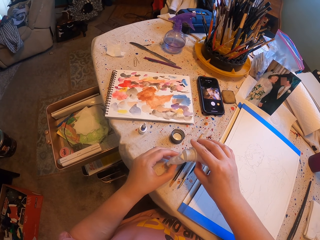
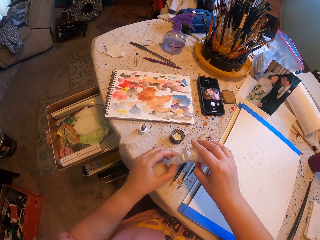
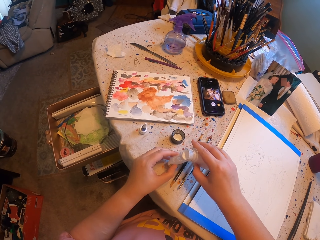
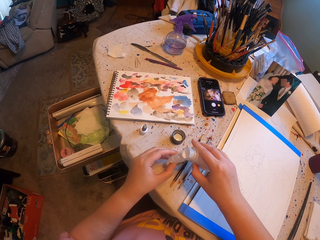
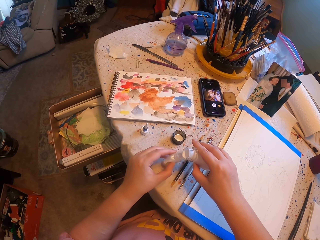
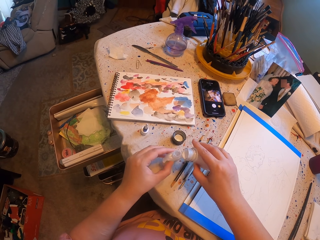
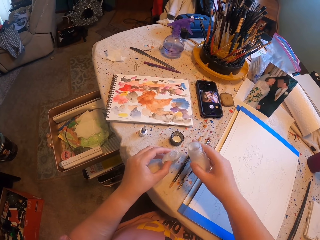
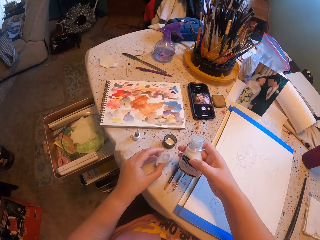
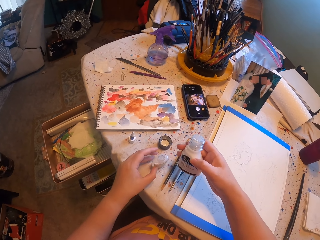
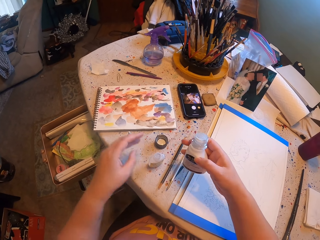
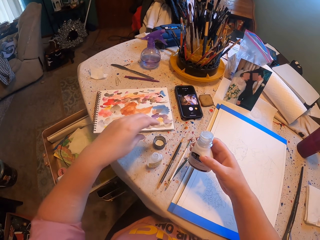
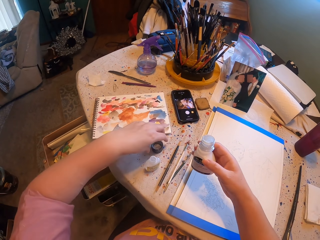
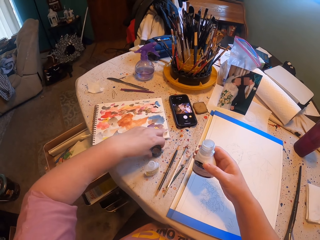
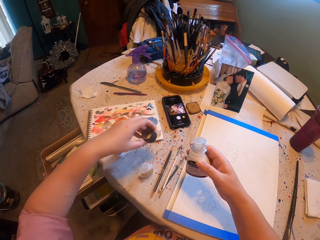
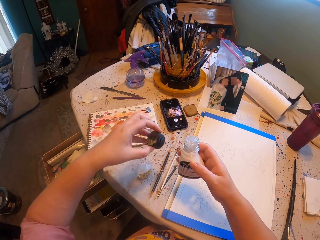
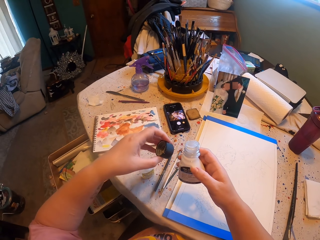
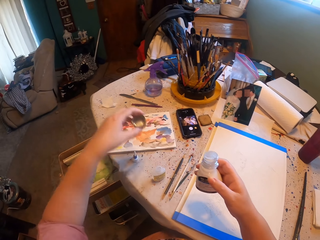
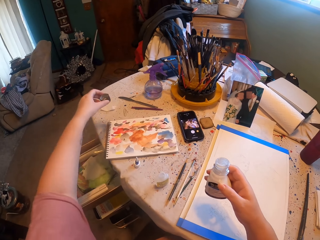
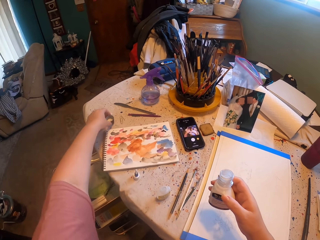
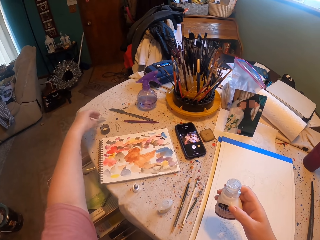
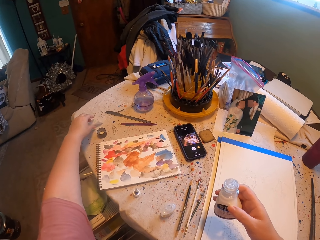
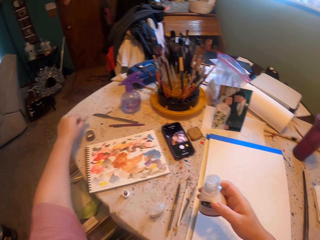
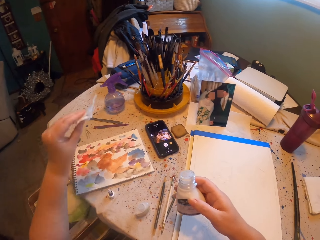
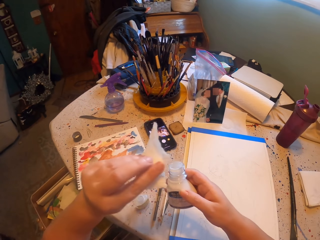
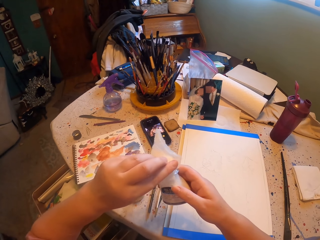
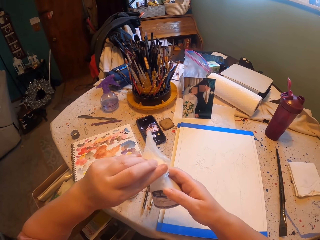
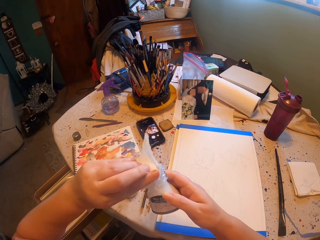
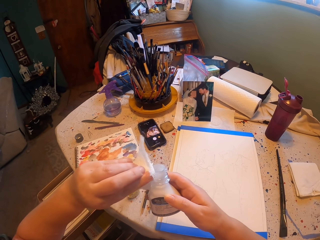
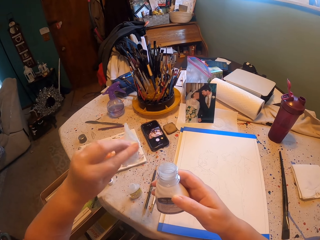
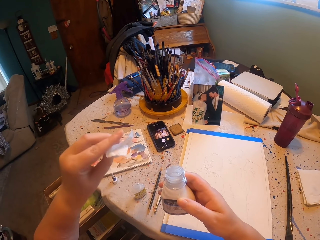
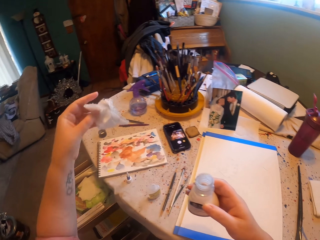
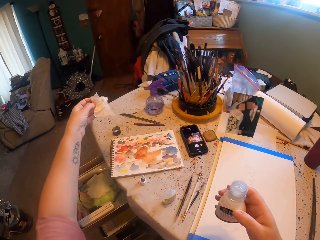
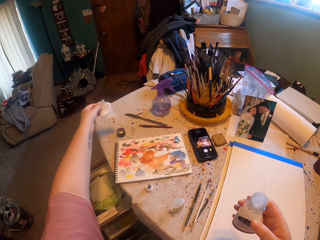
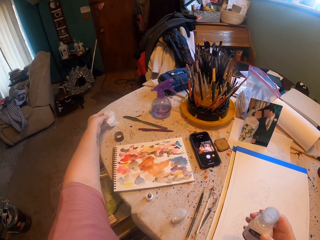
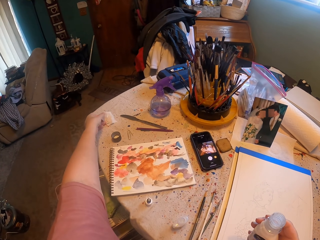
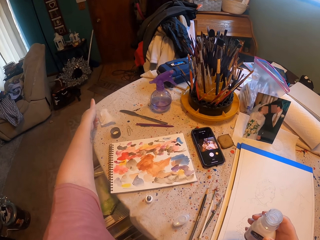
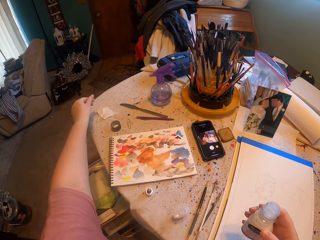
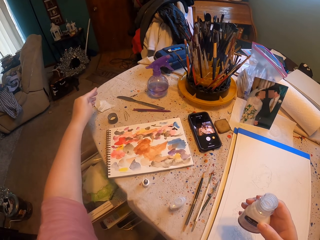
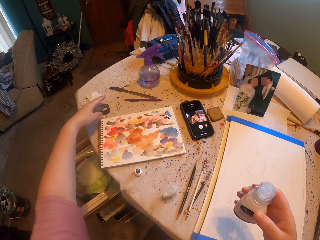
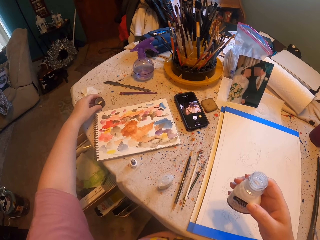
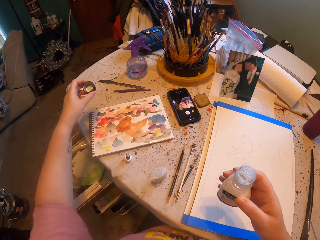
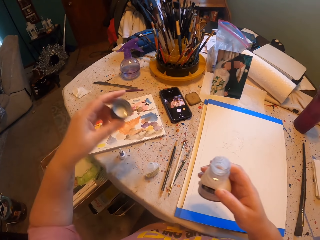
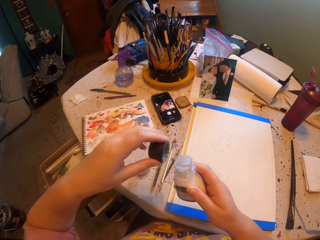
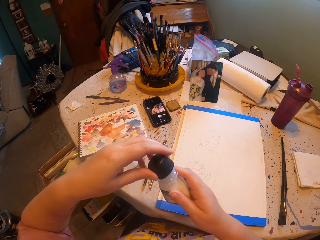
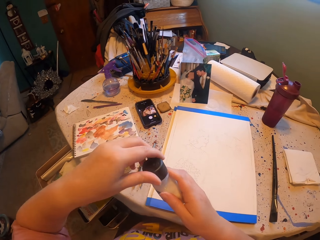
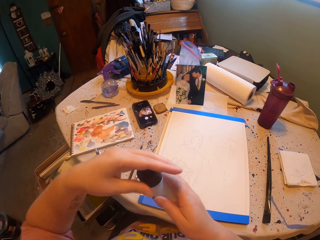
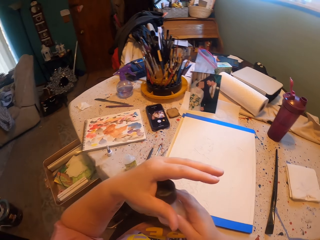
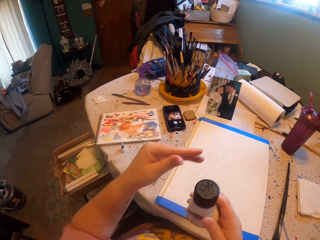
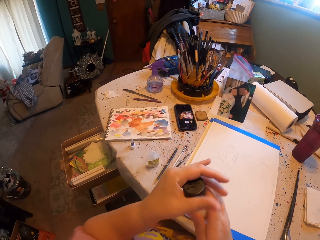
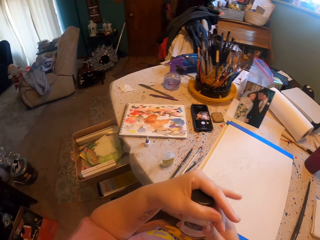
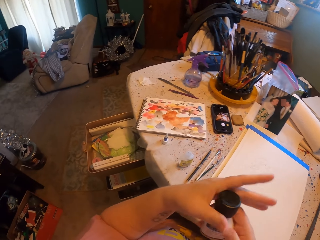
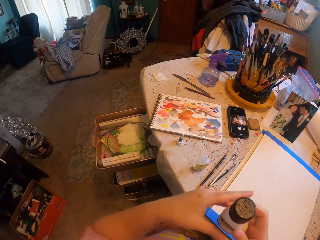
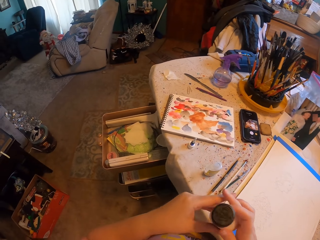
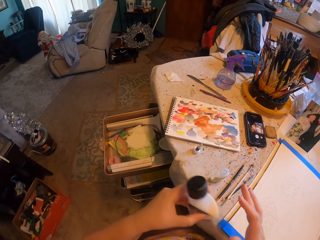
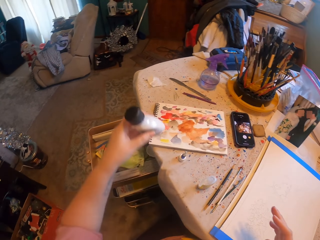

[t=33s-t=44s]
The camera wearer picks up the bottle cap. They put the bottle cap on the table. They wipe the bottle with the paper. They place the paper on the table. They take the bottle cap. They close the bottle.

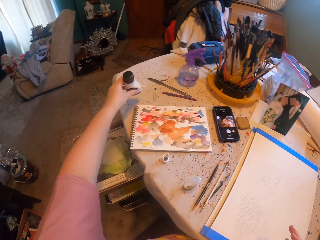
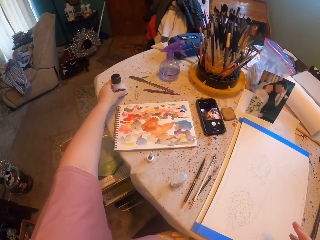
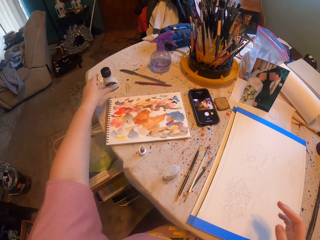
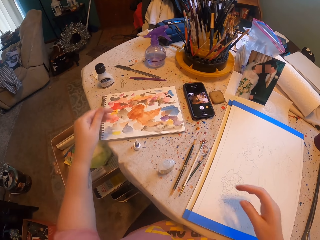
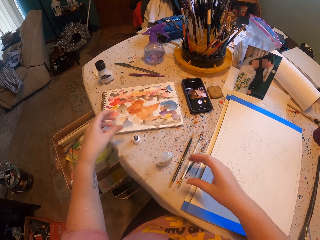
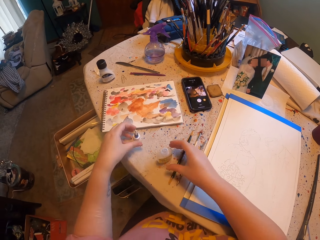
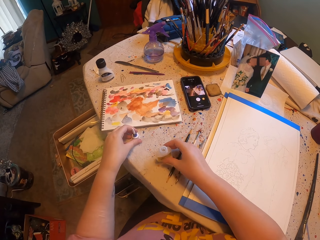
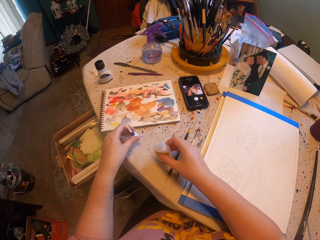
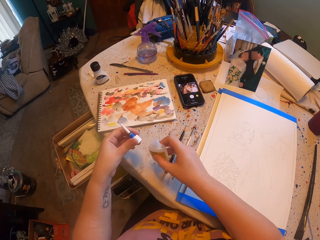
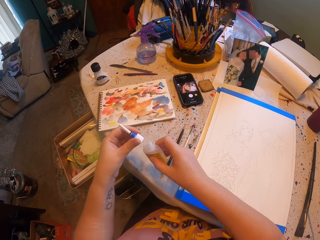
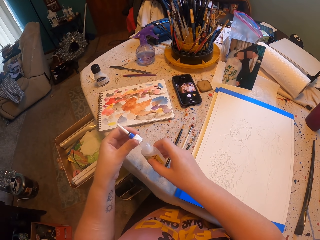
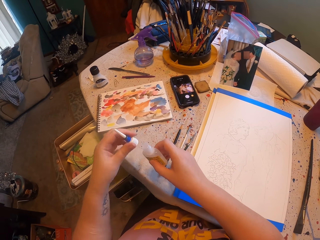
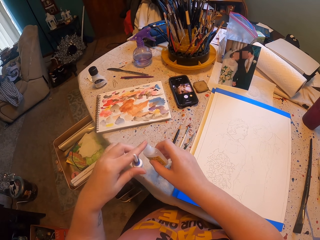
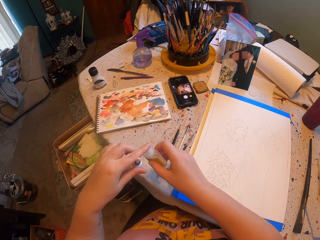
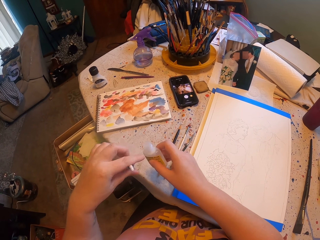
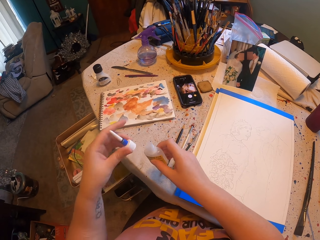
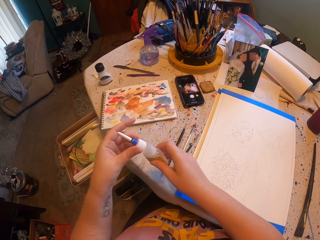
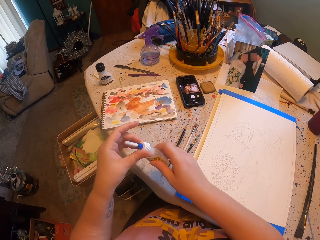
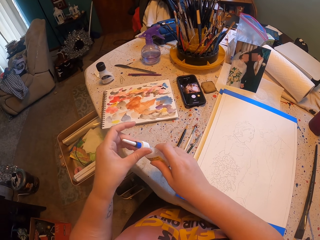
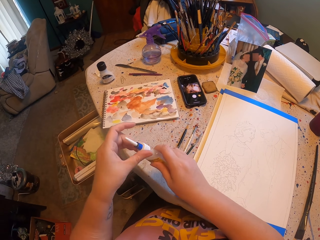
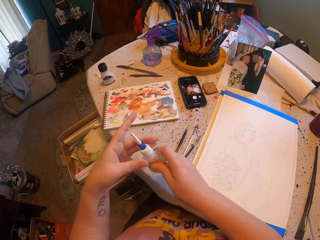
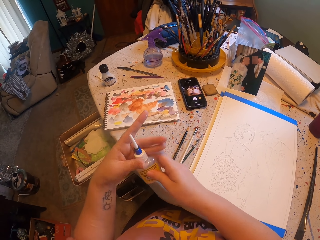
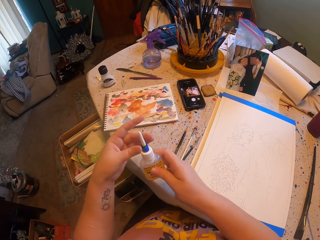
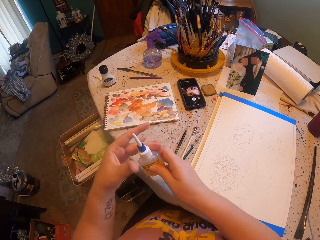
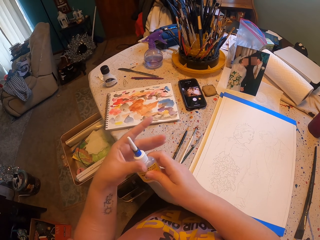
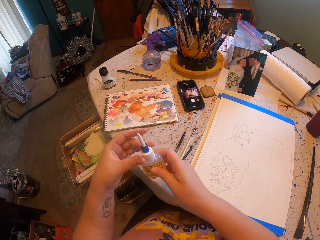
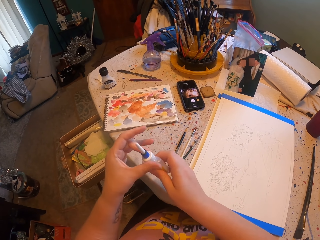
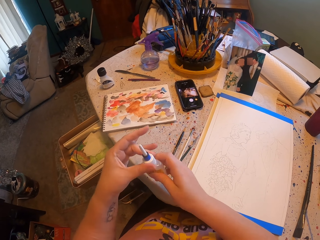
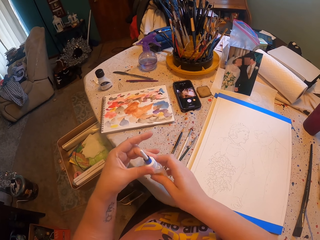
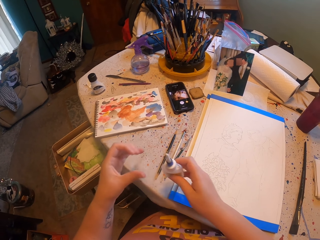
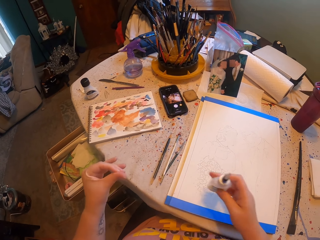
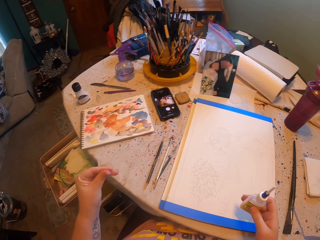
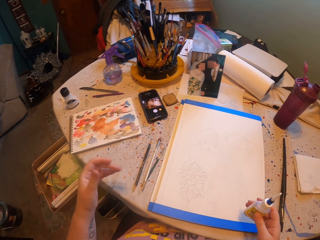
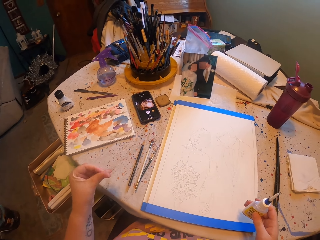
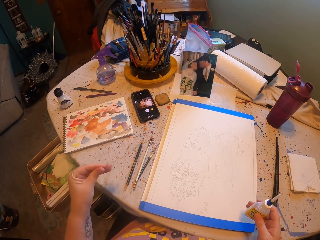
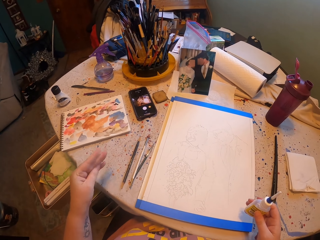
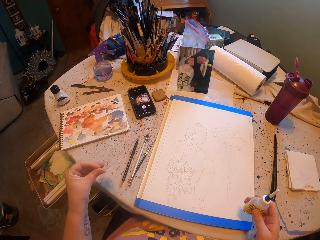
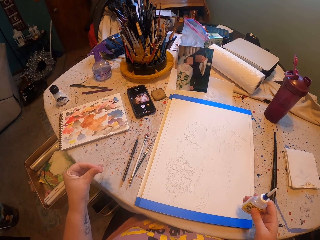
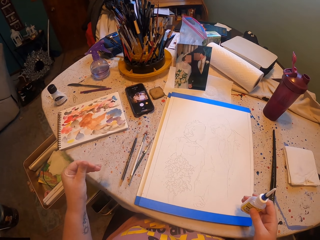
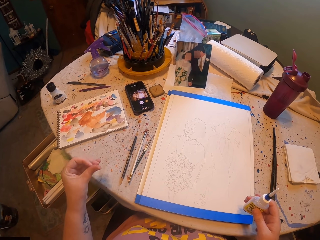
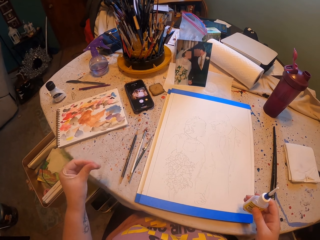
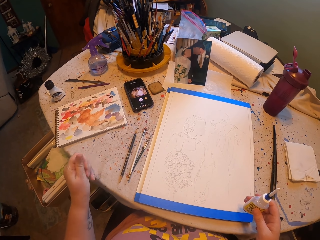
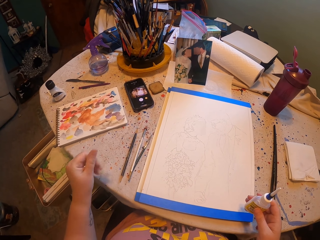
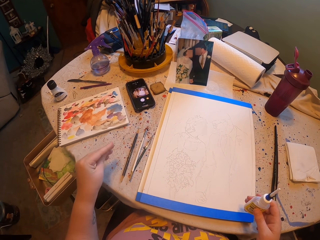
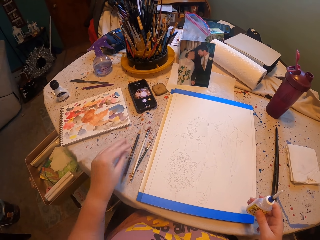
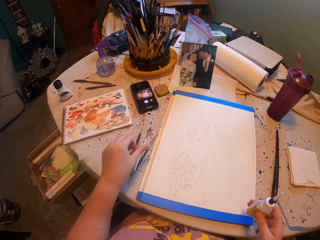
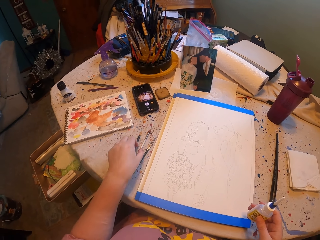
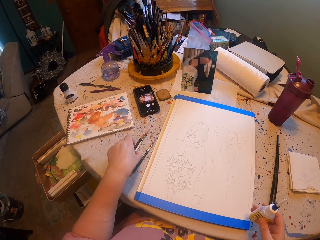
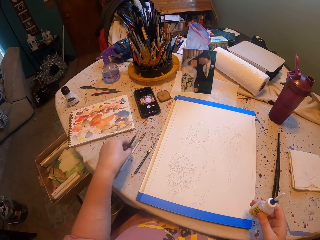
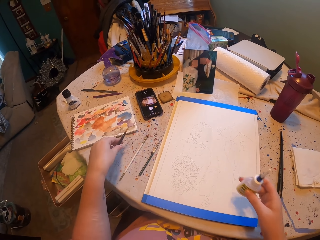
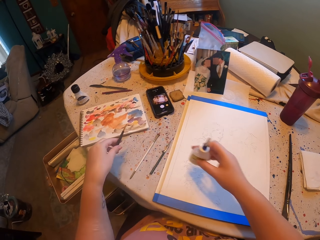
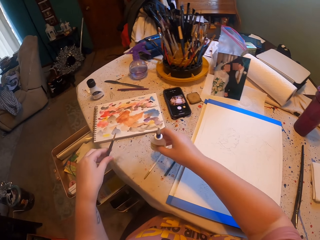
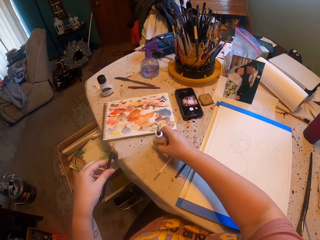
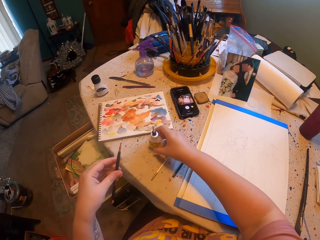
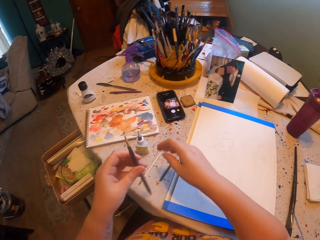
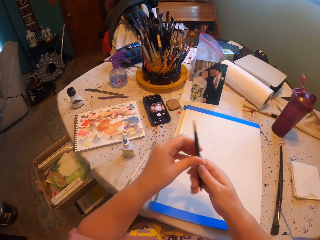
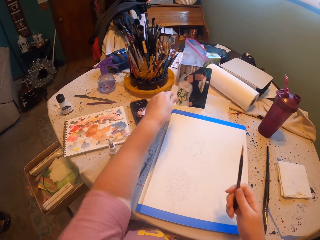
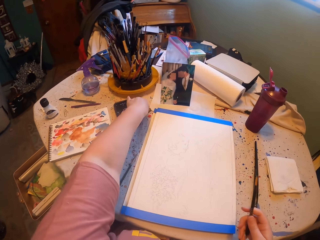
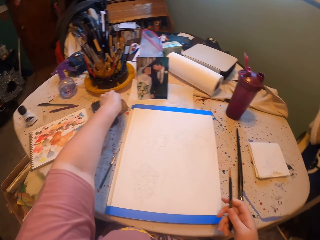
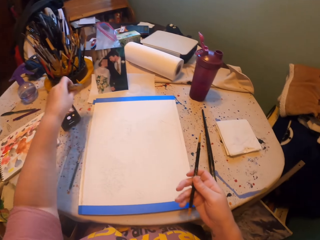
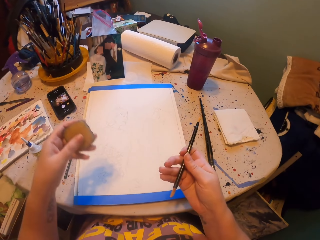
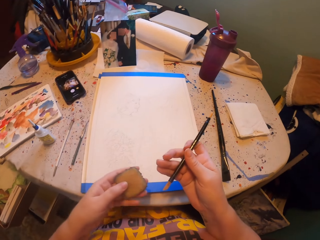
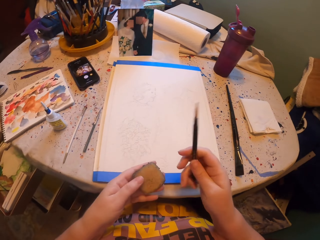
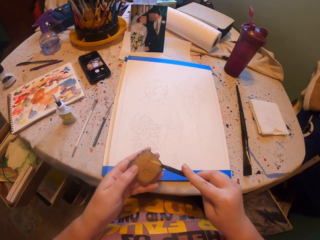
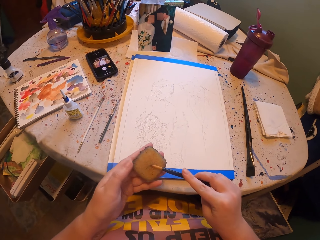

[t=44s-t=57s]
The camera wearer places the bottle on the table. They take the ink bottle and close the ink bottle. They rub the fingers. They take a pen brush. They put the ink bottle on the table. They take a sponge from the table.
